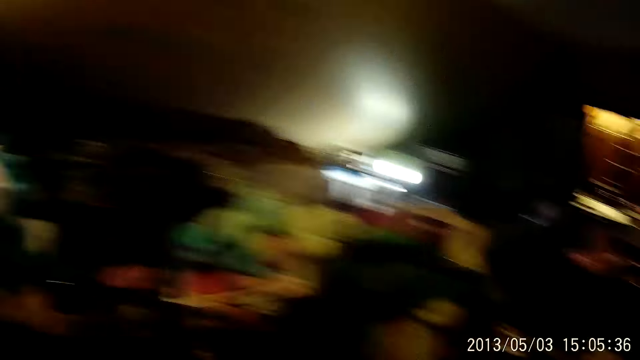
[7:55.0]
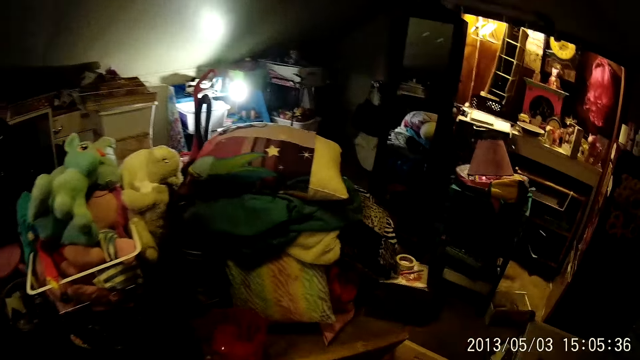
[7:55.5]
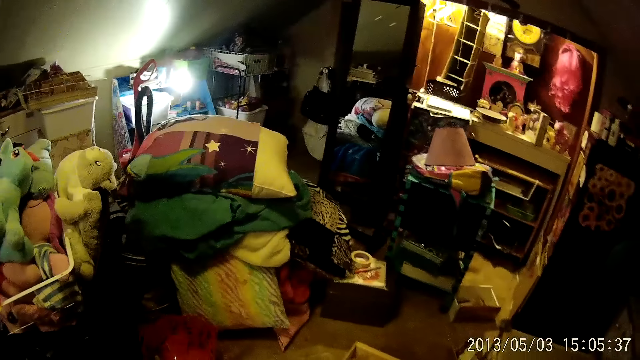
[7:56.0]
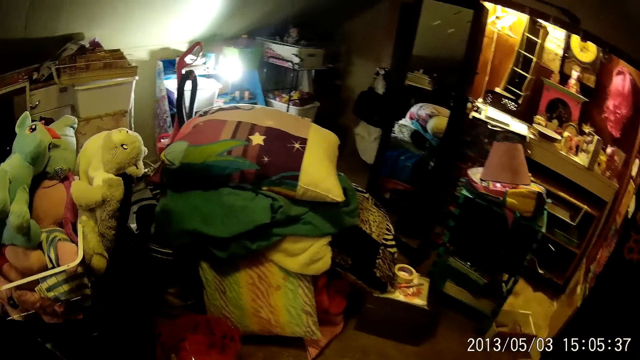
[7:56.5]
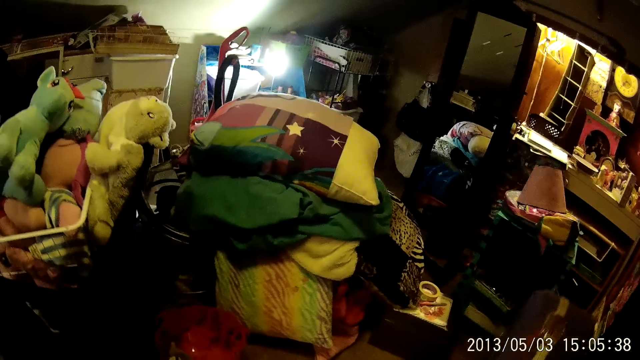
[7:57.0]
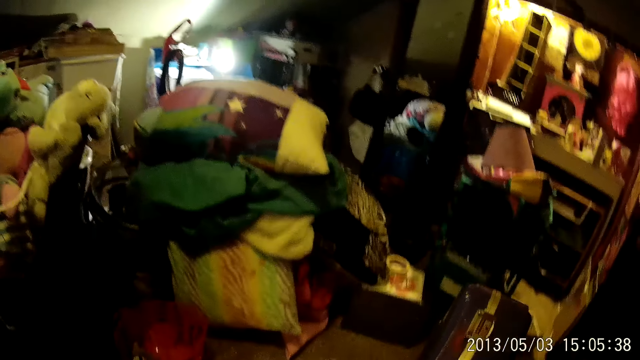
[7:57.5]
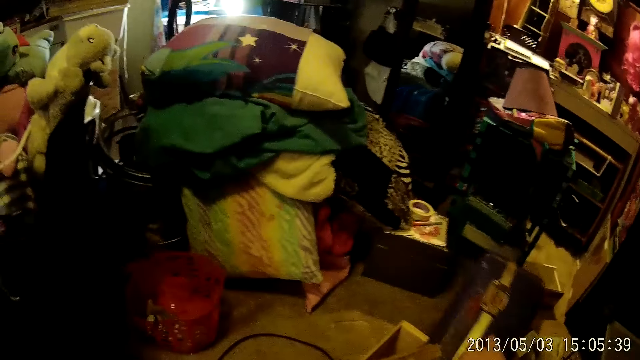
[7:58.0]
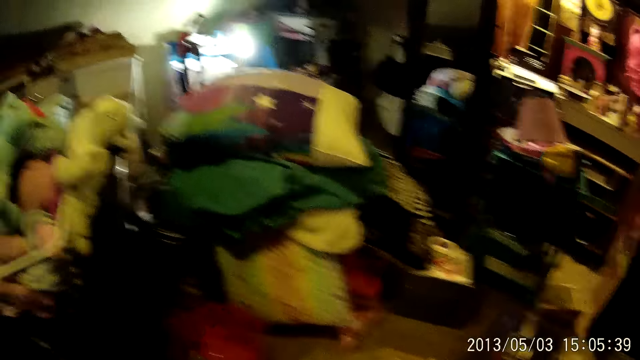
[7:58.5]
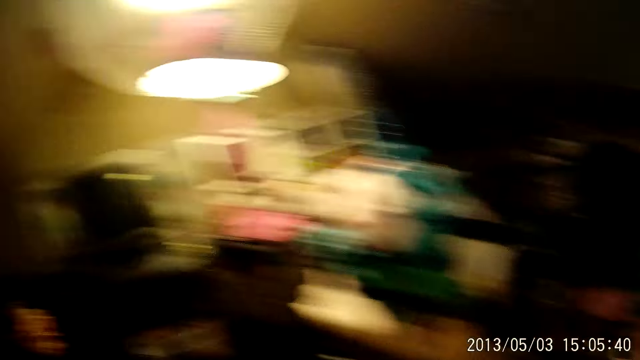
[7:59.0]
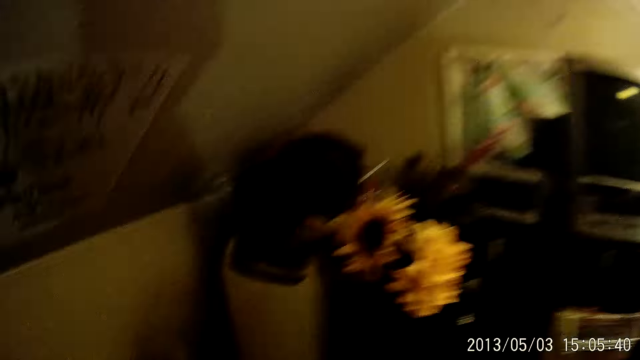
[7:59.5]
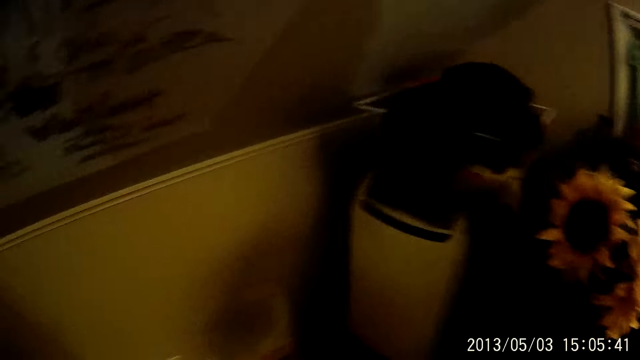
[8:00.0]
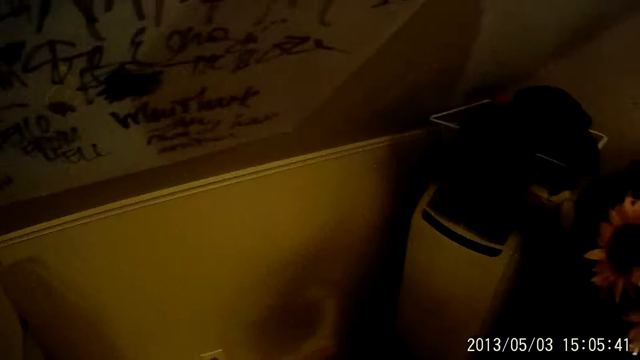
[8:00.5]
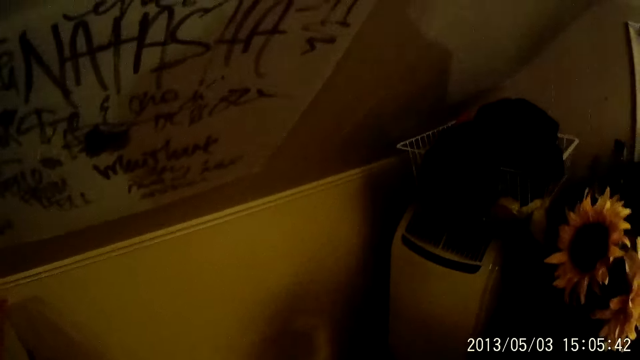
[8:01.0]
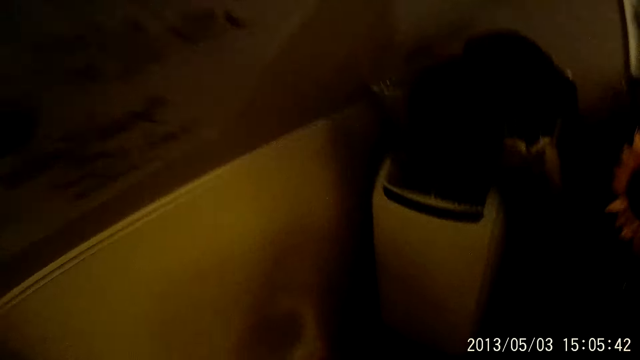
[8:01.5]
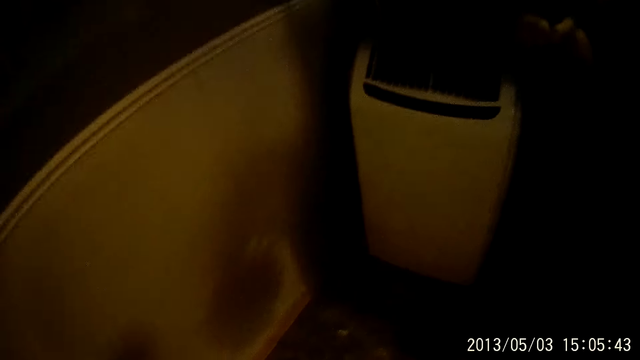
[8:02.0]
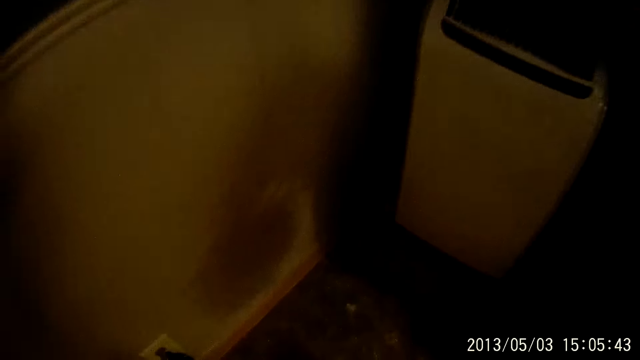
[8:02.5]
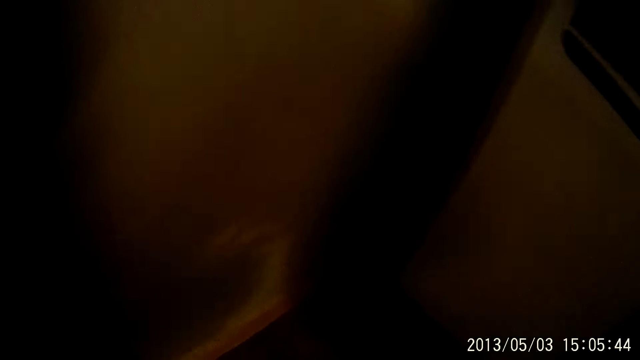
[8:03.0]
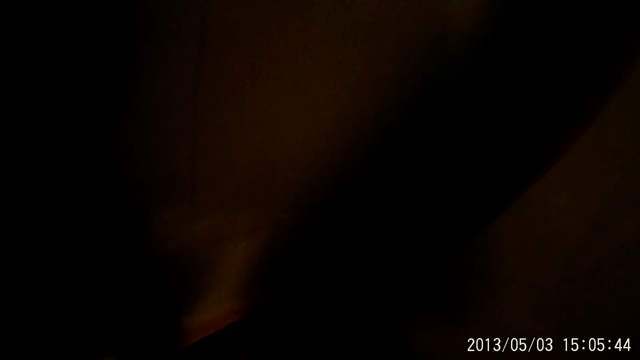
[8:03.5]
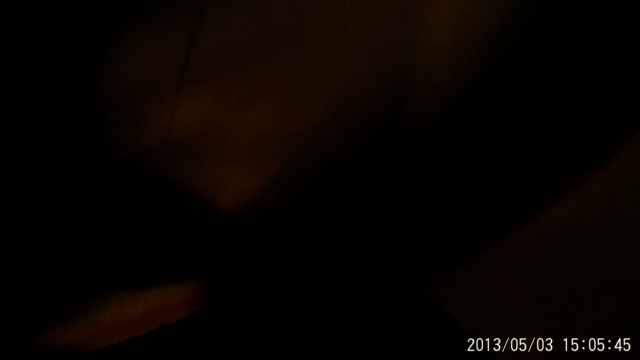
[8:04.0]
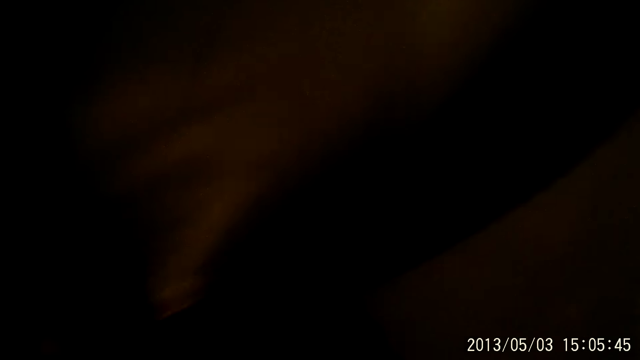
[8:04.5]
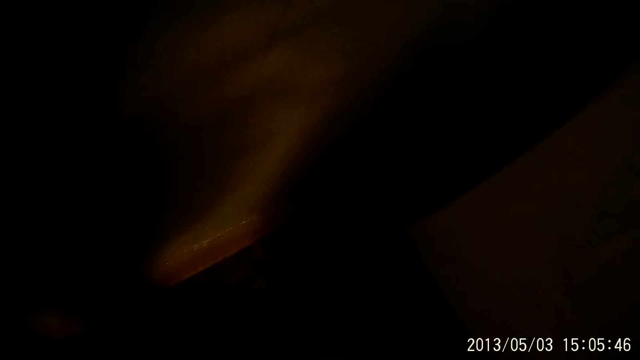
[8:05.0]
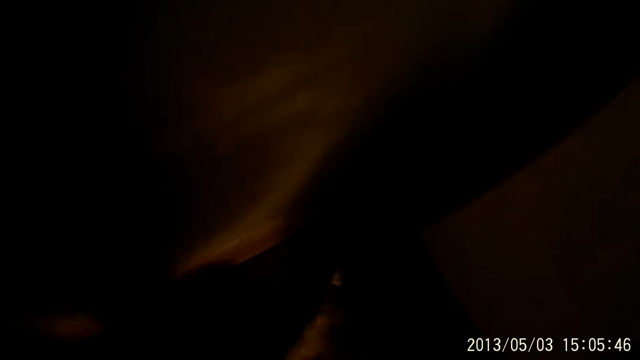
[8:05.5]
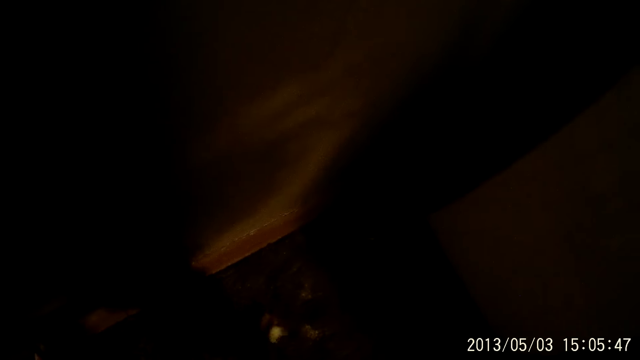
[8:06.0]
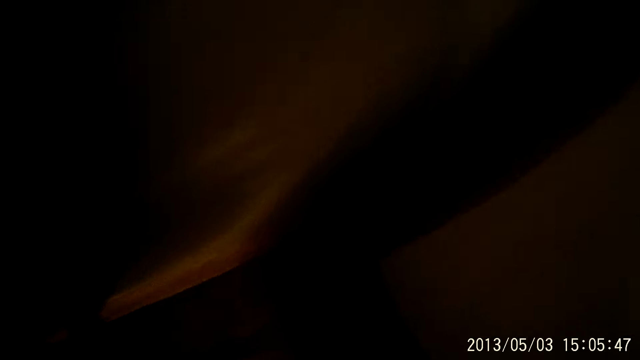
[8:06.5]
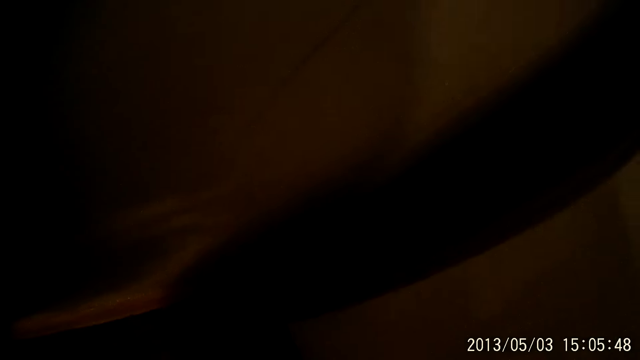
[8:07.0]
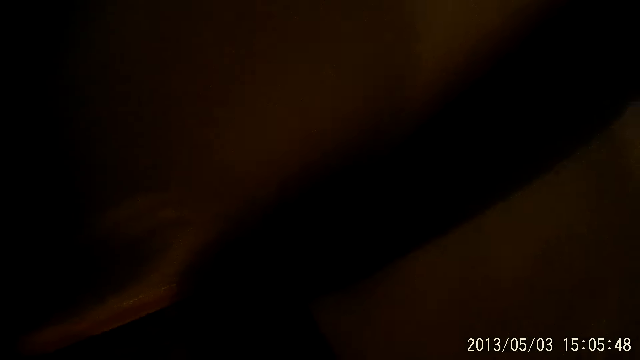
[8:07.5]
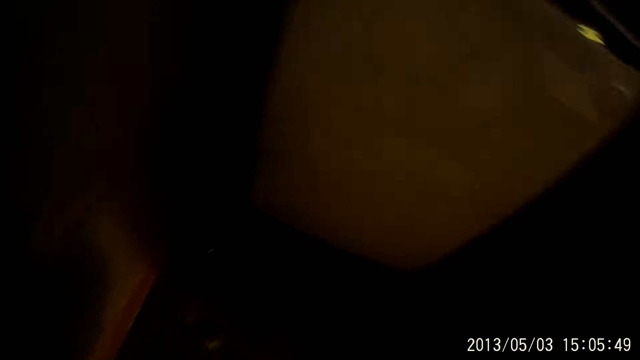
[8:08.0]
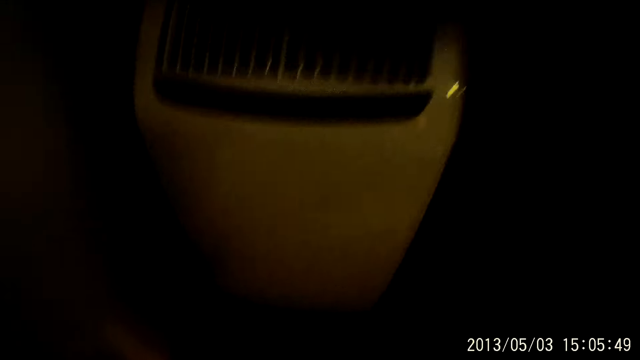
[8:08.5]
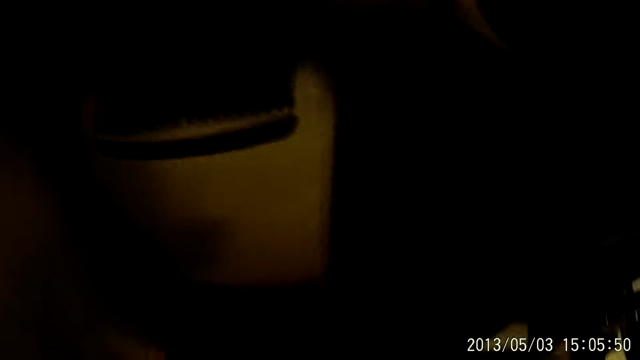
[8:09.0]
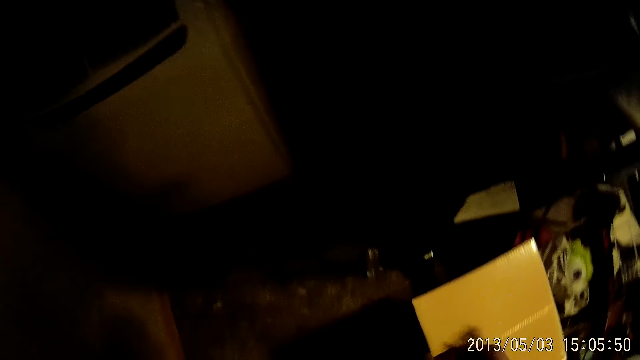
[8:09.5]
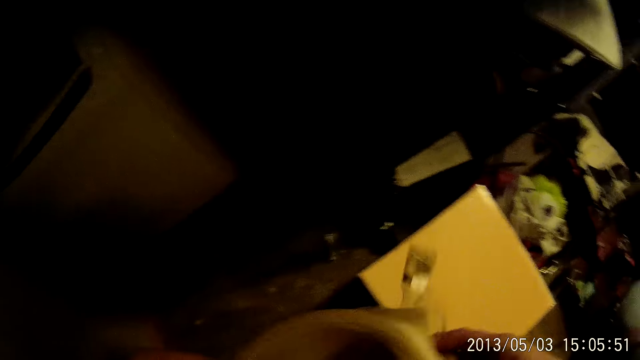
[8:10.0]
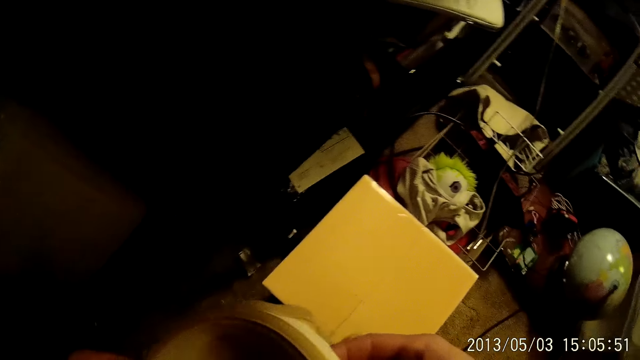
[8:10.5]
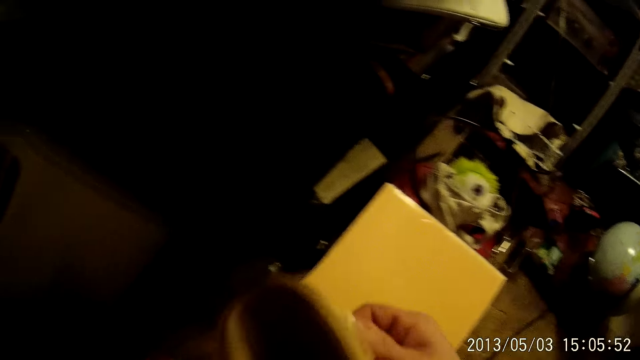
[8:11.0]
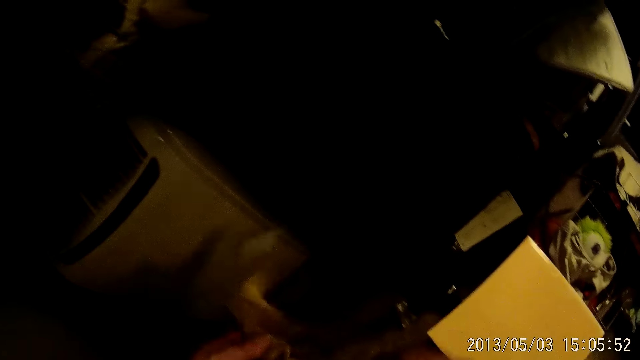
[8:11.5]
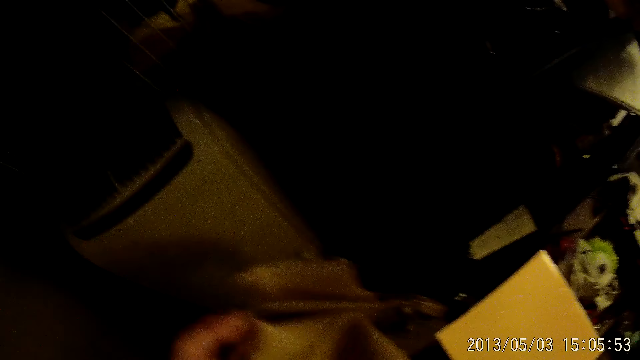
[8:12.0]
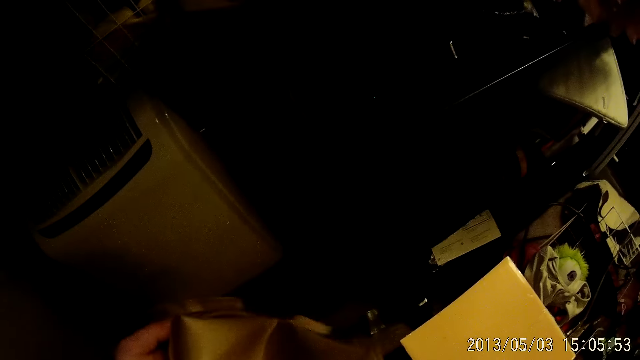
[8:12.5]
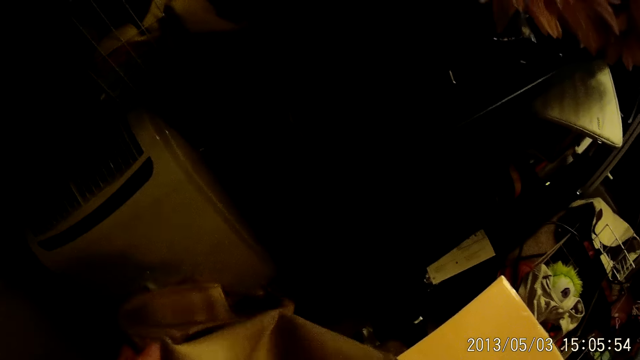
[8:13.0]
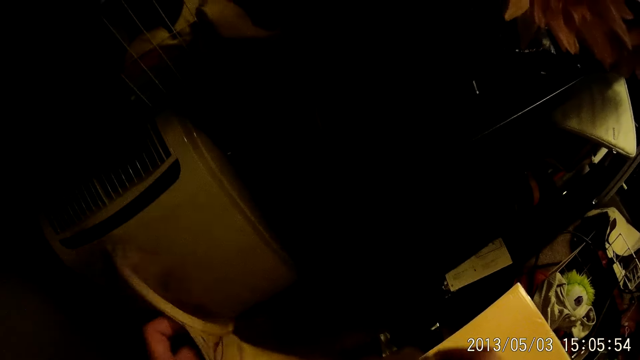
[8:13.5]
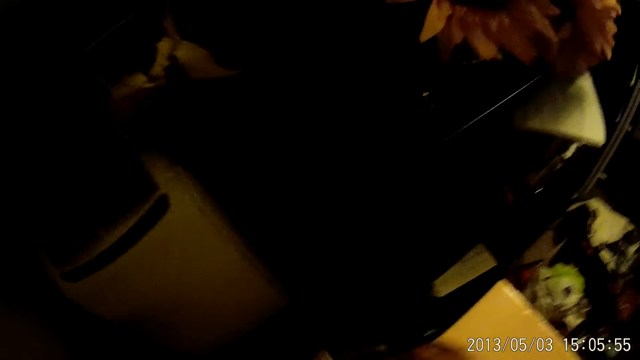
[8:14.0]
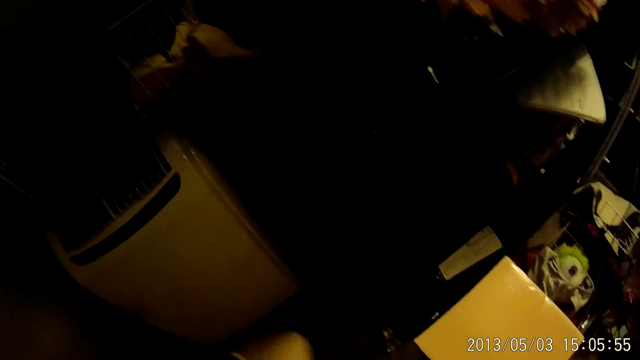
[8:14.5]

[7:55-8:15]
The camera wearer picks up a purse with his right hand. He holds something. He adjusts a piece of cloth with both hands.
